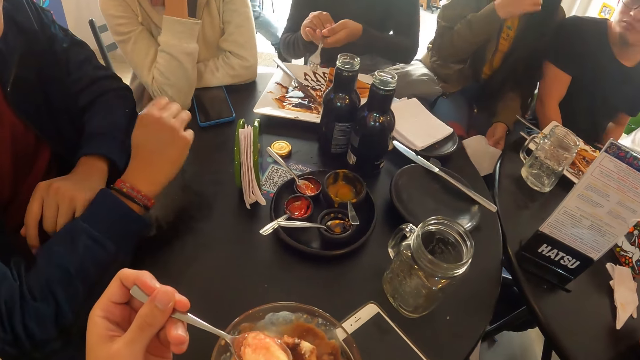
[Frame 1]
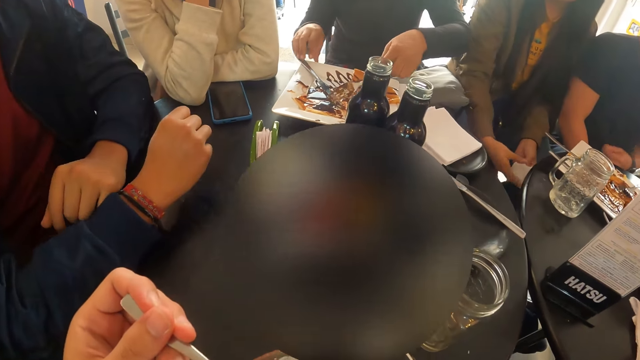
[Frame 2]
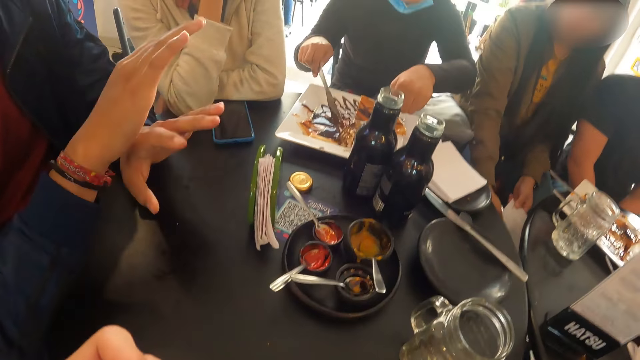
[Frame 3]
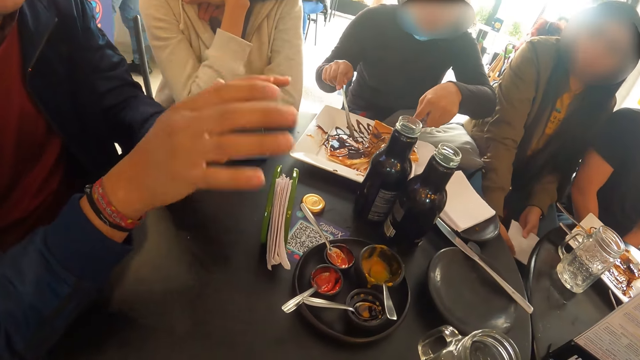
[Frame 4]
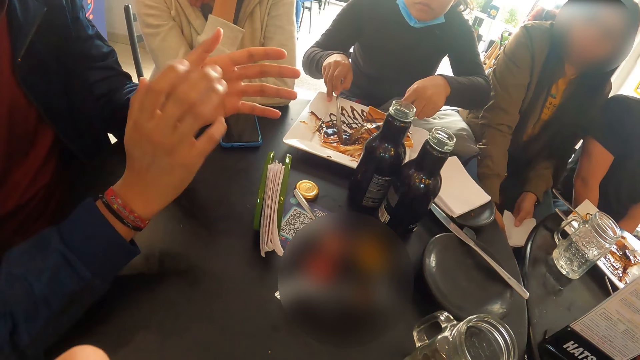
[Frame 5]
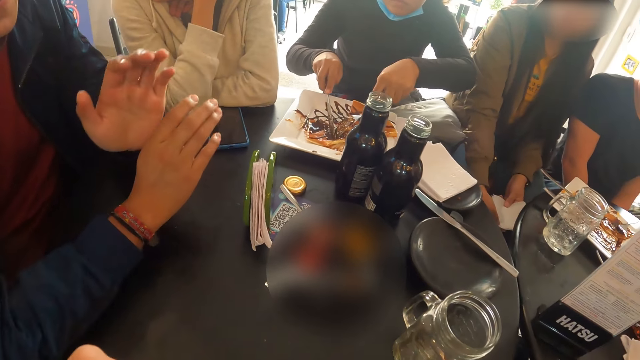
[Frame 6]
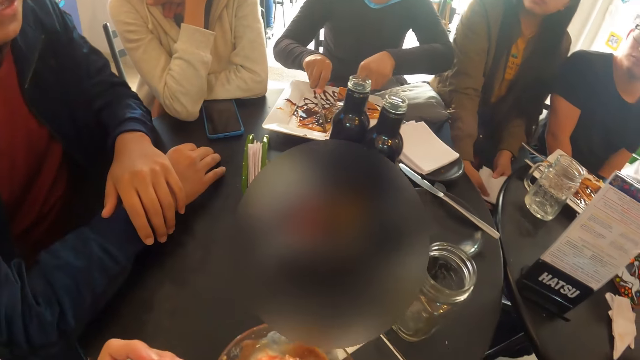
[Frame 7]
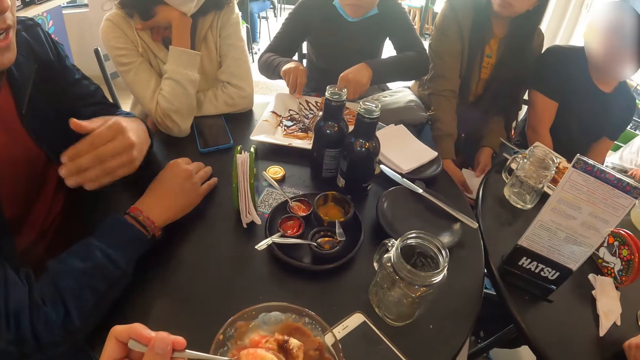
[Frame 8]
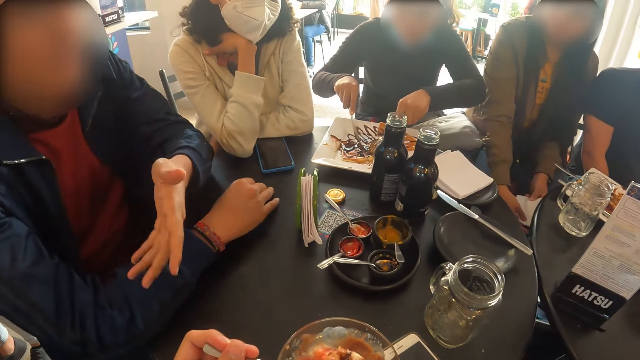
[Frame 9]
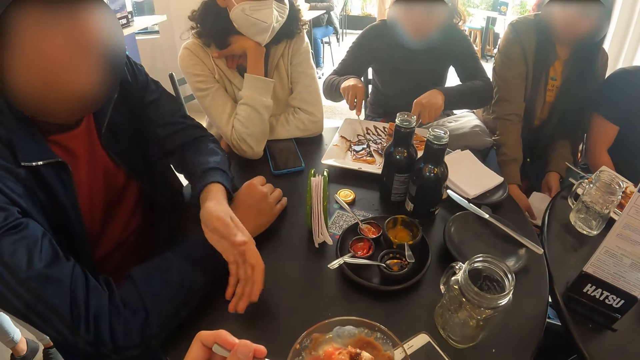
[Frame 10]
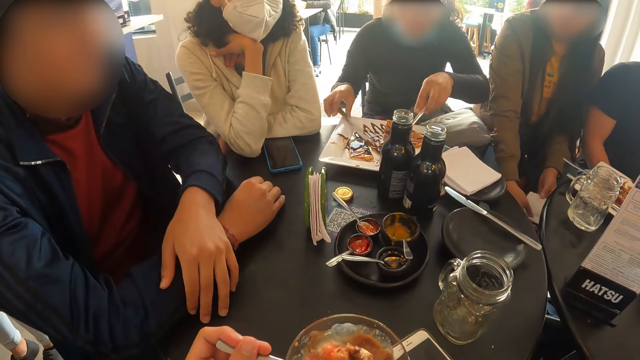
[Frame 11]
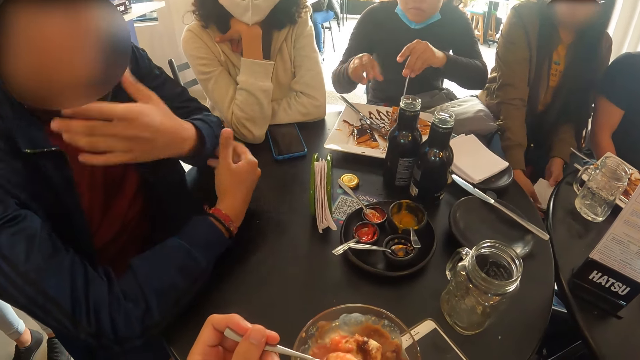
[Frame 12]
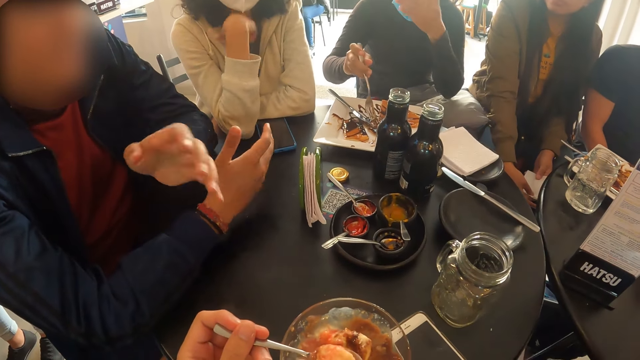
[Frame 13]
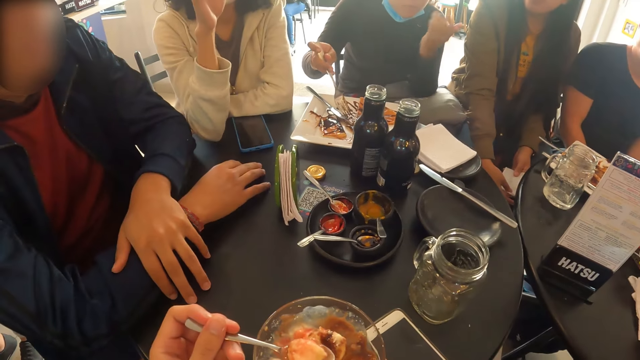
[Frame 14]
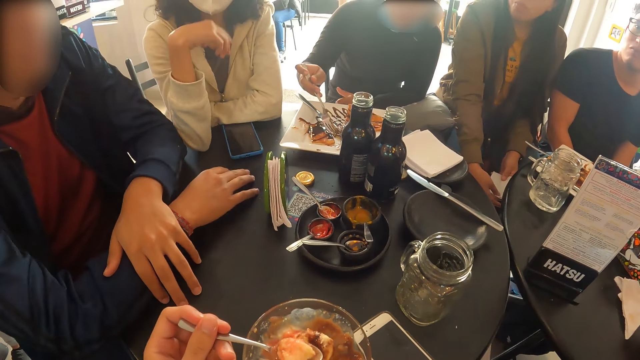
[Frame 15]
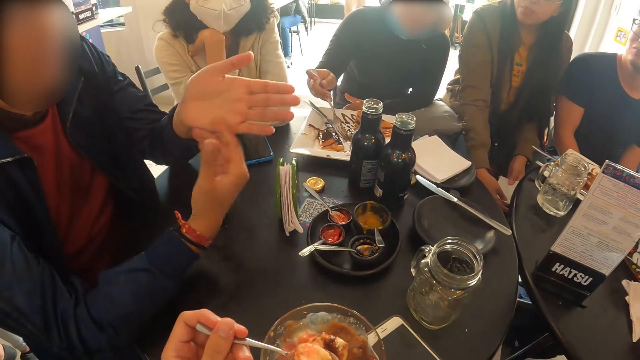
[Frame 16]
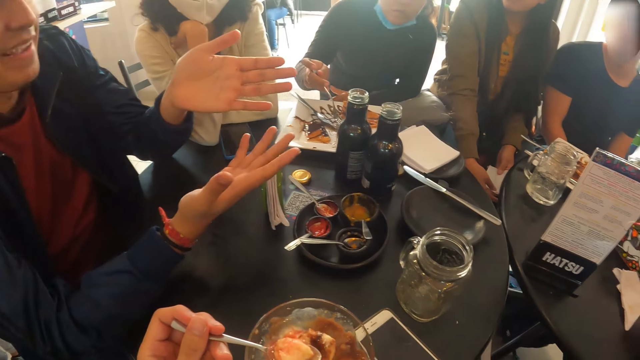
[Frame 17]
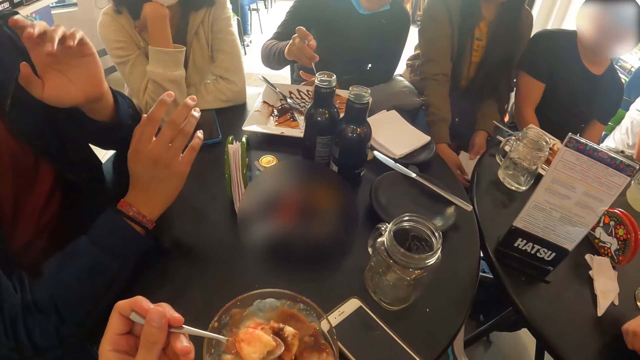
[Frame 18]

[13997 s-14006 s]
The camera wearer puts something into the mouth. The girl interacts with the camera wearer.

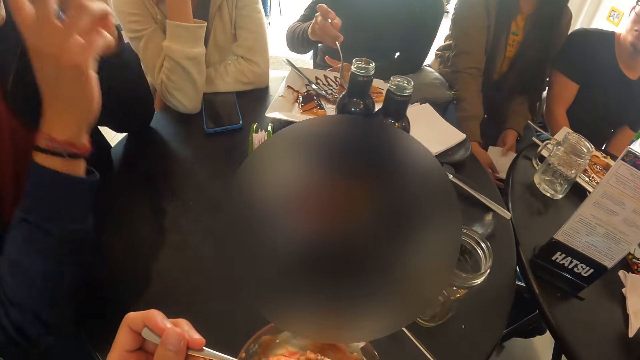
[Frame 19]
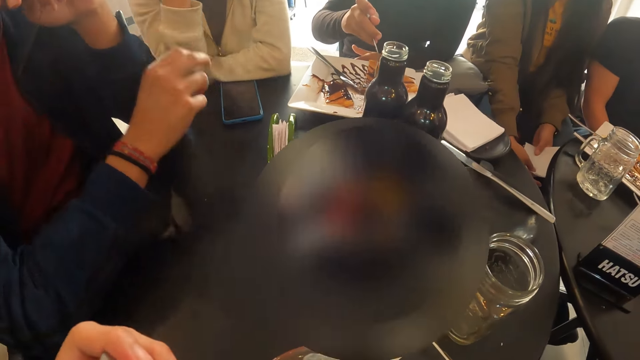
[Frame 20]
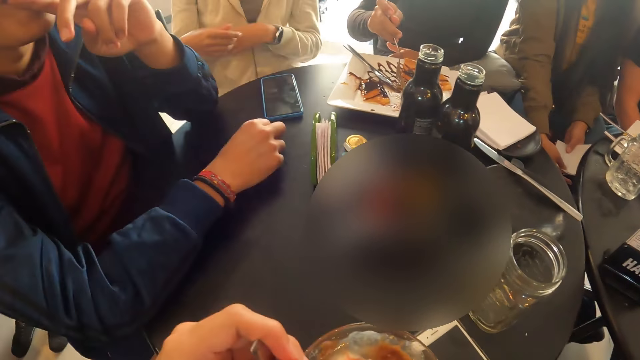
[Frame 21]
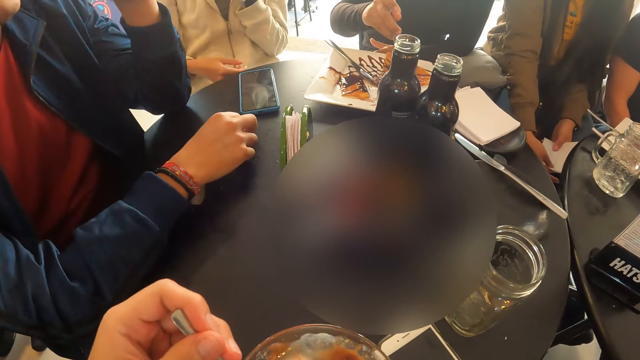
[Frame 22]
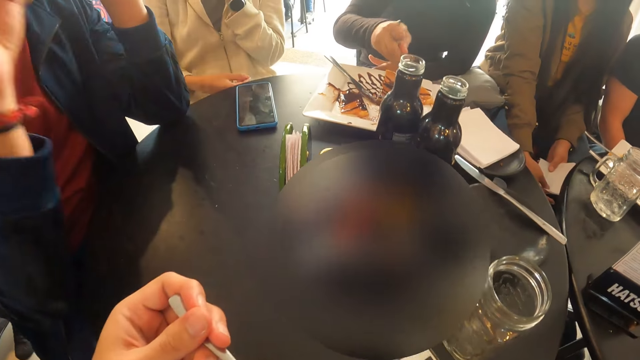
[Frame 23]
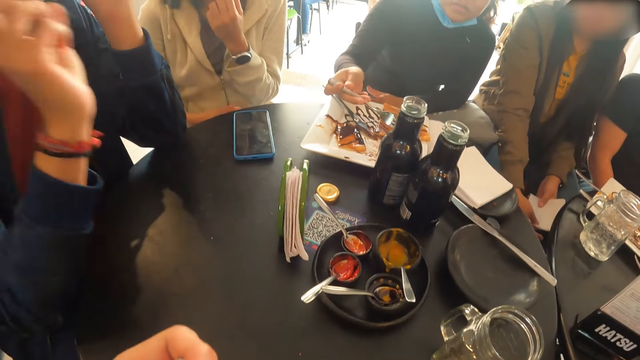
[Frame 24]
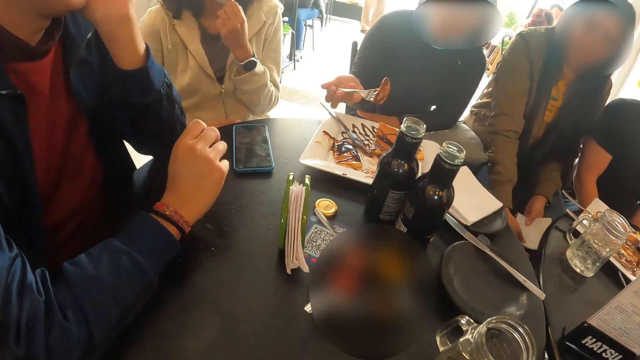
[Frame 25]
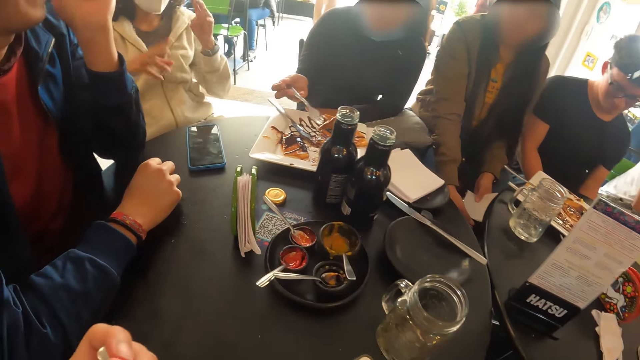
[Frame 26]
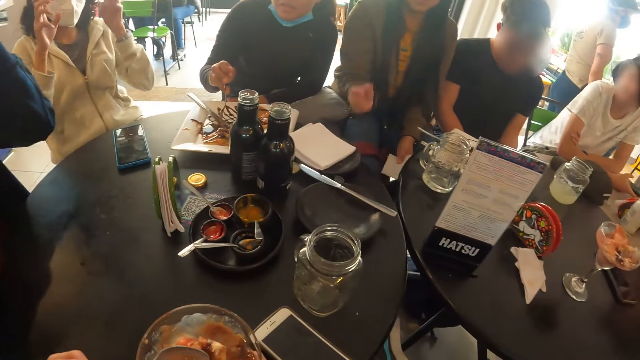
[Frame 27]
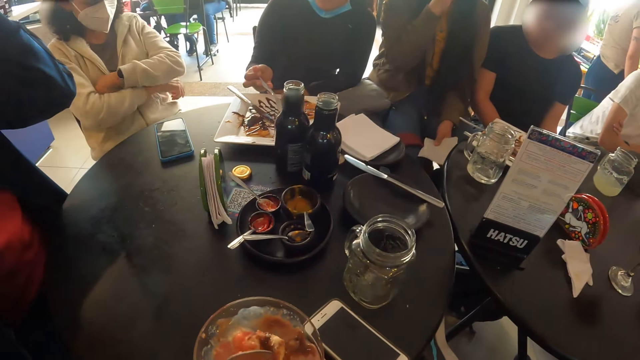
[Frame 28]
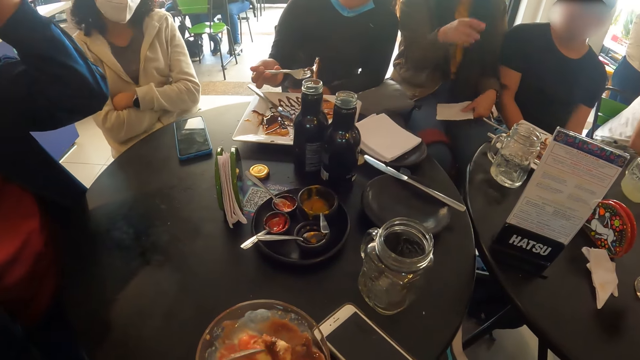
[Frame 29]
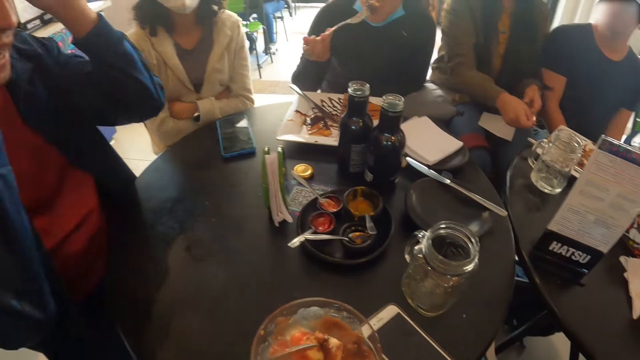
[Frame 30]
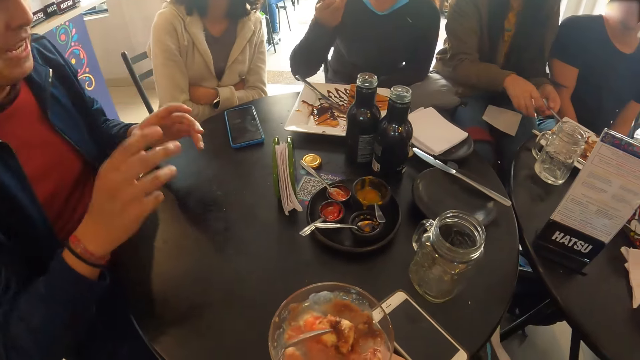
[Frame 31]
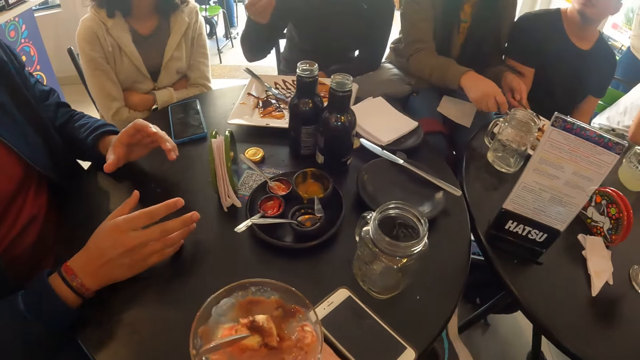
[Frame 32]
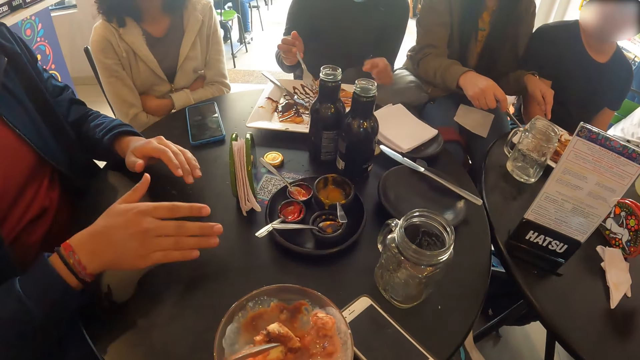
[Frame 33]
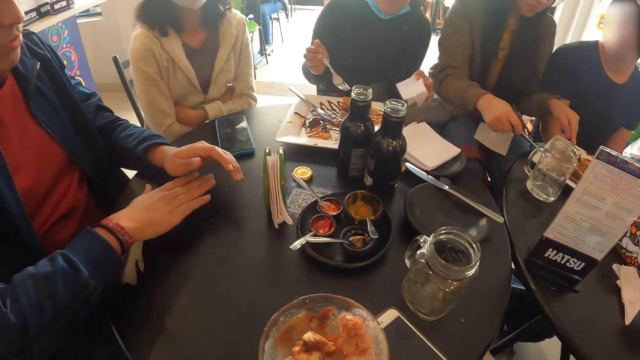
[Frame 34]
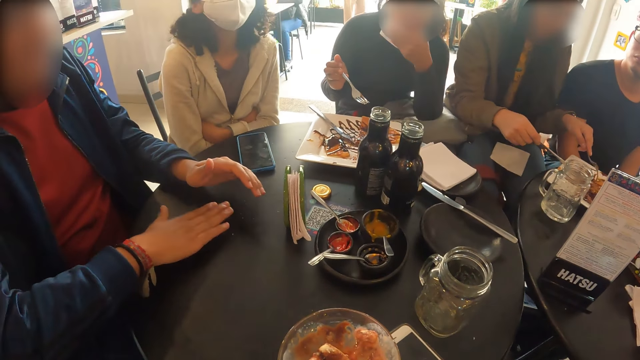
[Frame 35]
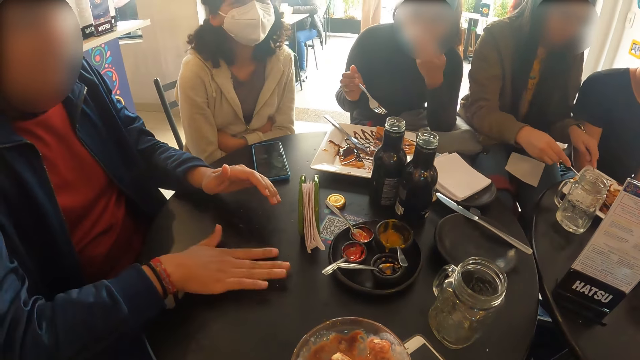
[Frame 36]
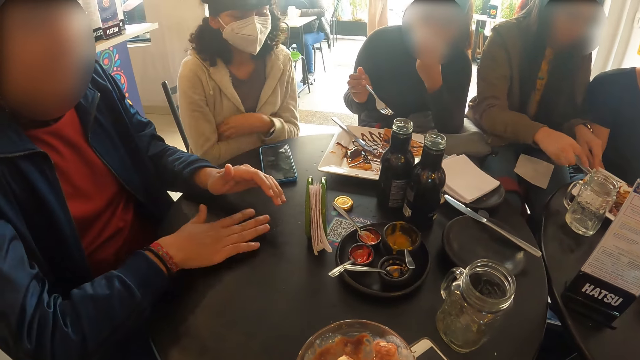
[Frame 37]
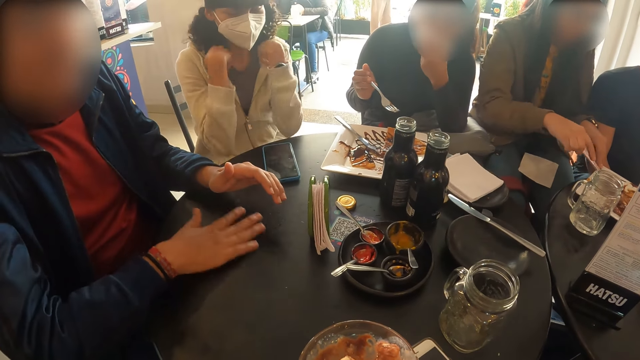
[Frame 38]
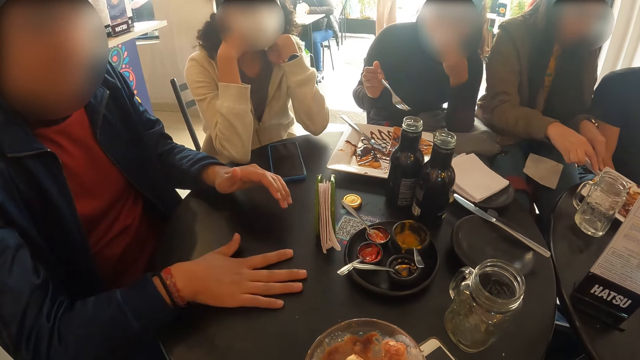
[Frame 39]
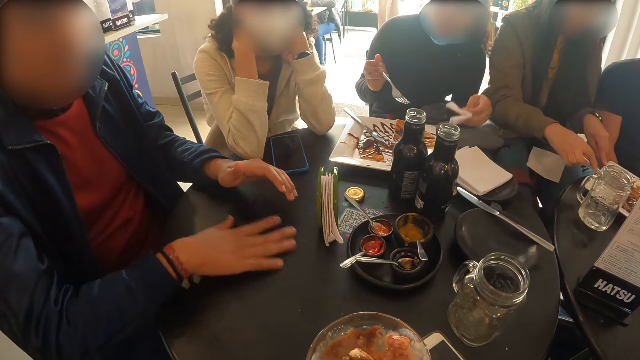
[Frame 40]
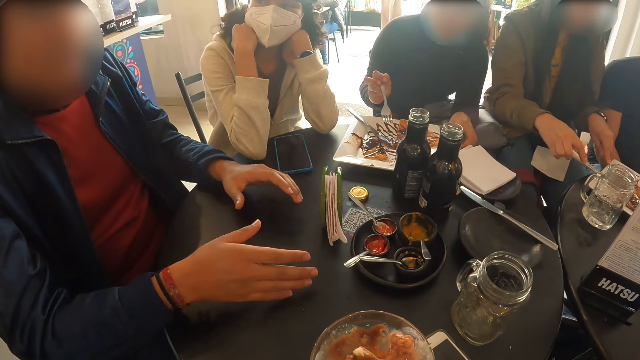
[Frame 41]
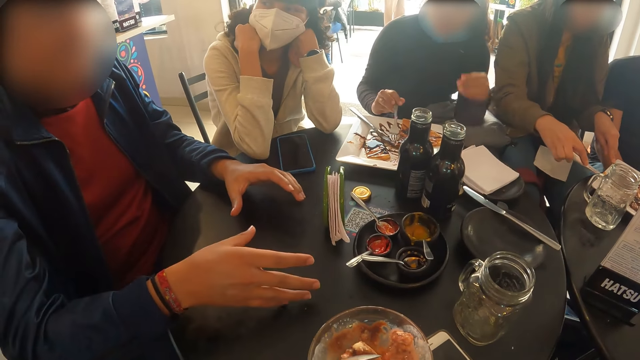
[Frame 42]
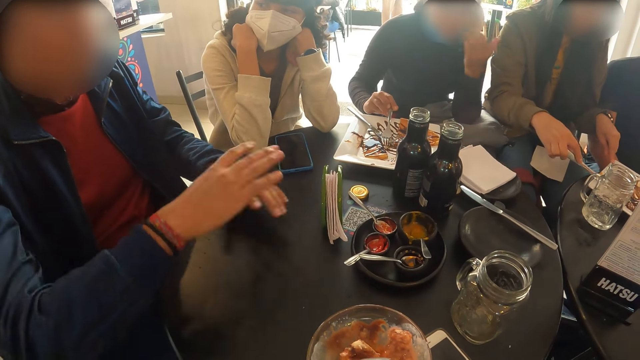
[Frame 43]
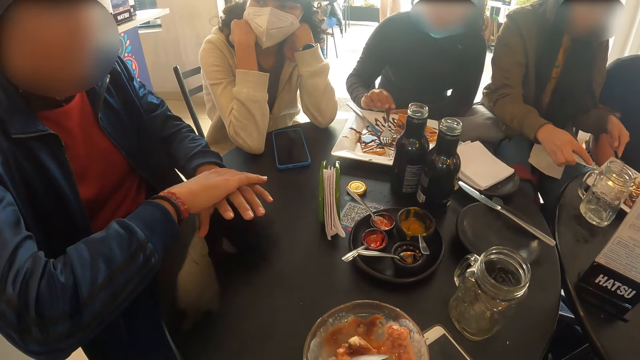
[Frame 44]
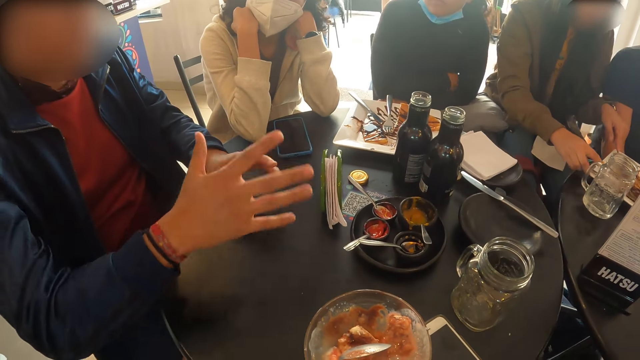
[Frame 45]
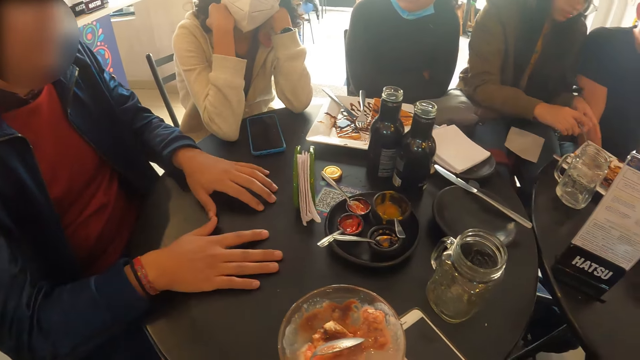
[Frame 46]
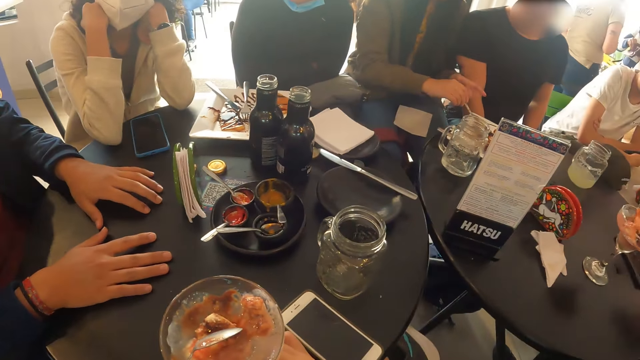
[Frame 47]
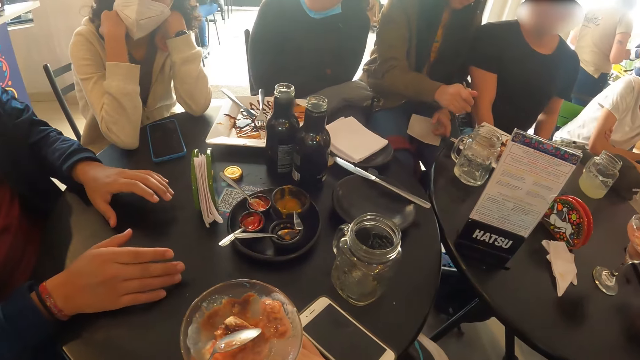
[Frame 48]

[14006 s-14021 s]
The girl leans backwards. The camera wearer puts something into the mouth. The girl raises her left hand to her jaw. The guy interacts with another girl. The first girl raises both hands up and folds both hands. The camera wearer shakes the hand. The guy slides his right hand on the table. A third girl places her elbows on the table. The first girl lifts her hands to her jaw. The third girl places her elbows on the table again.
